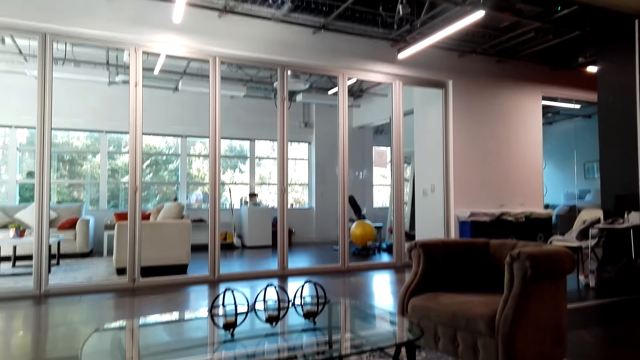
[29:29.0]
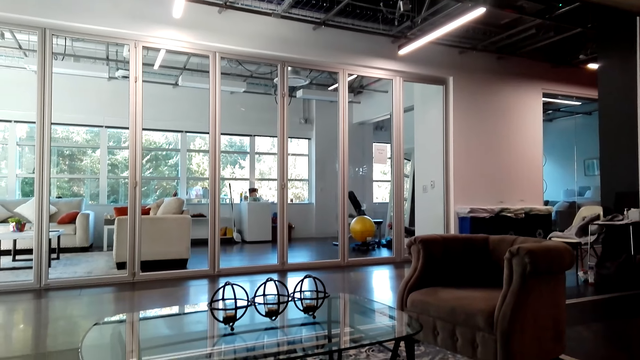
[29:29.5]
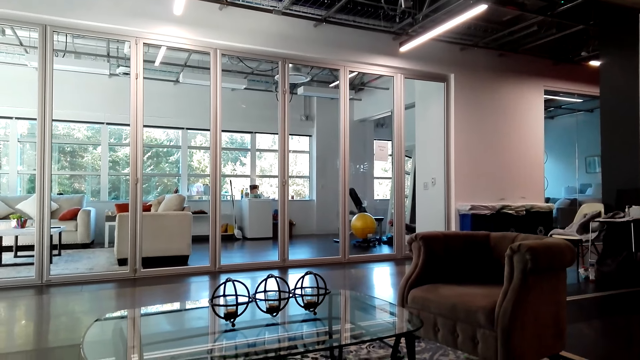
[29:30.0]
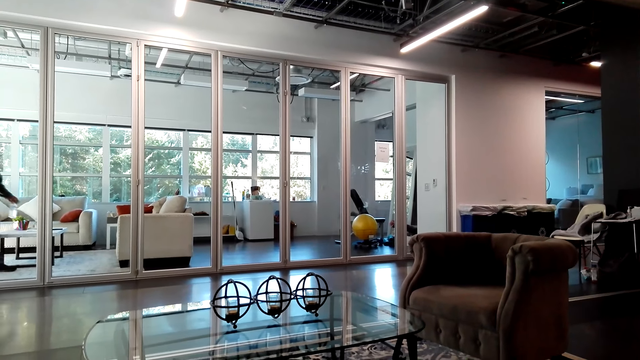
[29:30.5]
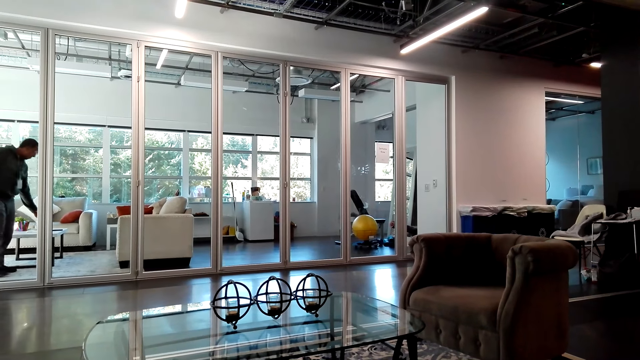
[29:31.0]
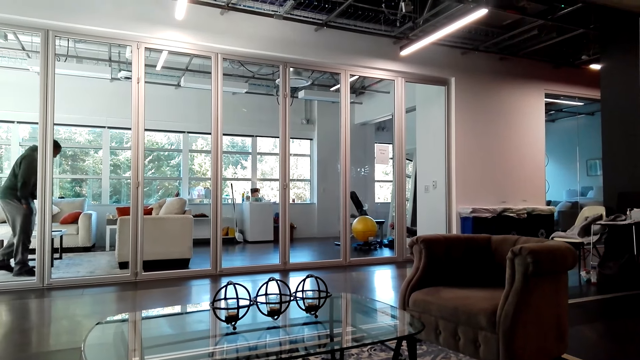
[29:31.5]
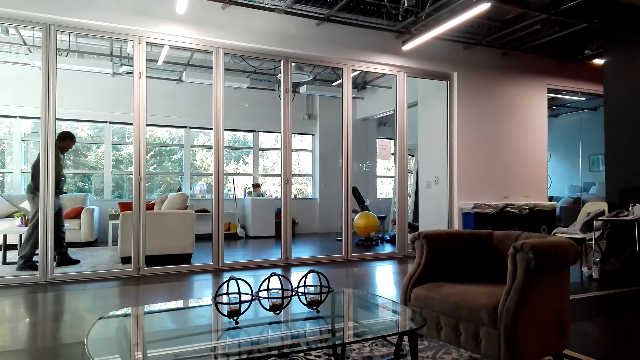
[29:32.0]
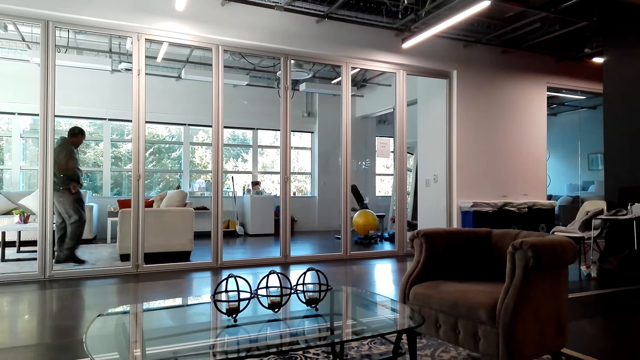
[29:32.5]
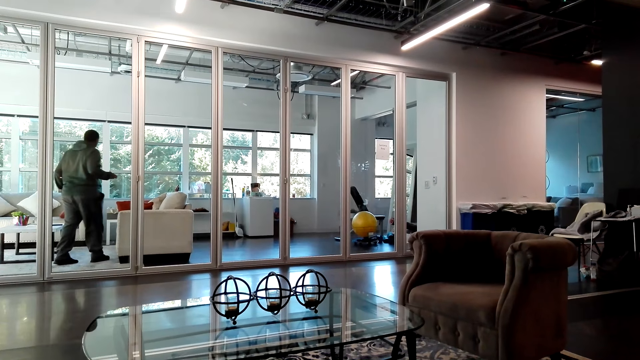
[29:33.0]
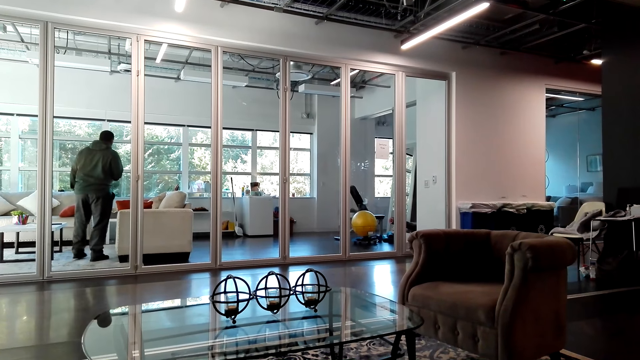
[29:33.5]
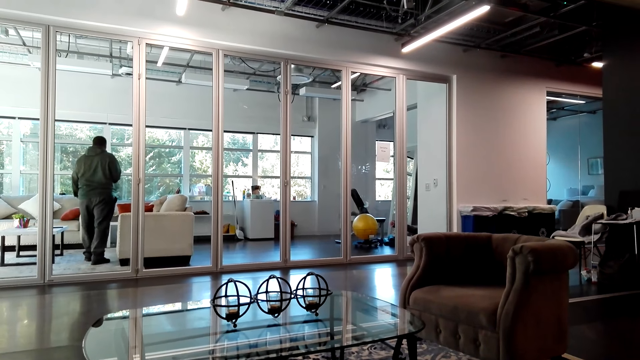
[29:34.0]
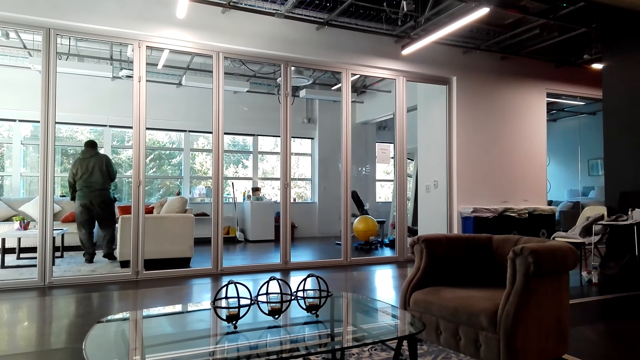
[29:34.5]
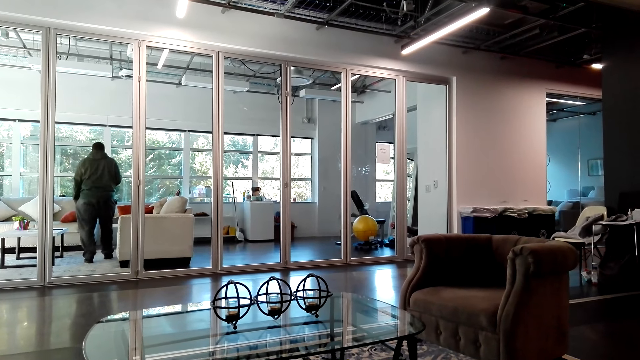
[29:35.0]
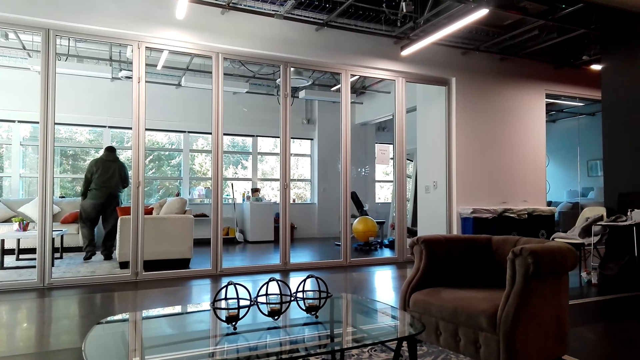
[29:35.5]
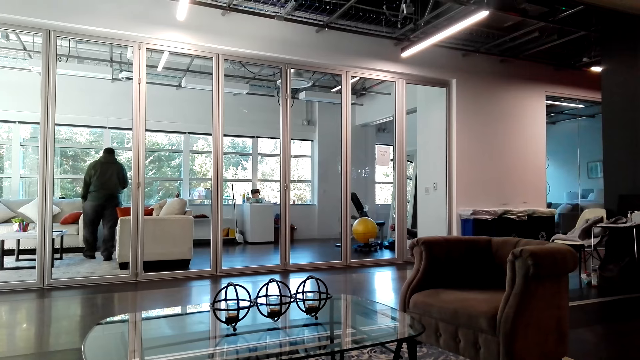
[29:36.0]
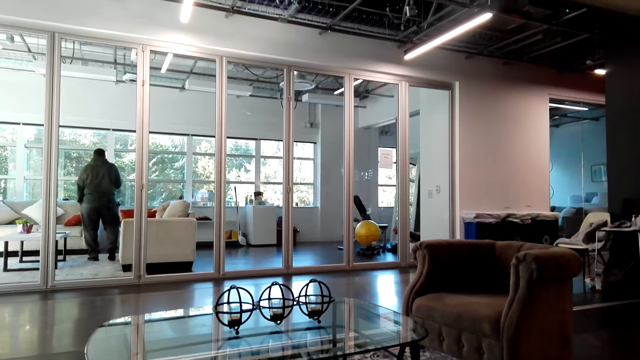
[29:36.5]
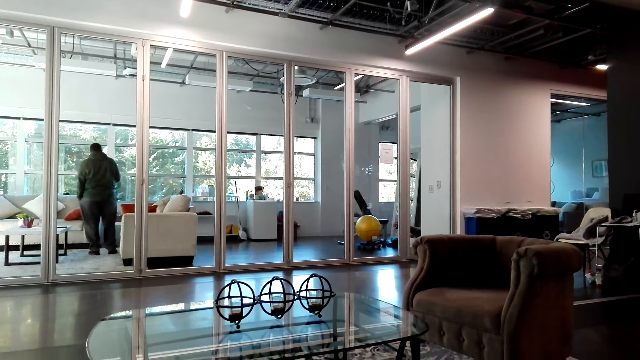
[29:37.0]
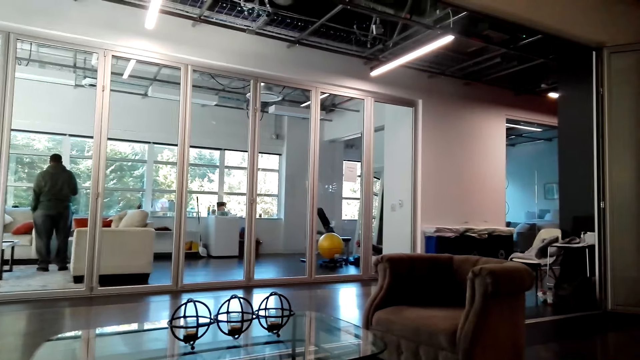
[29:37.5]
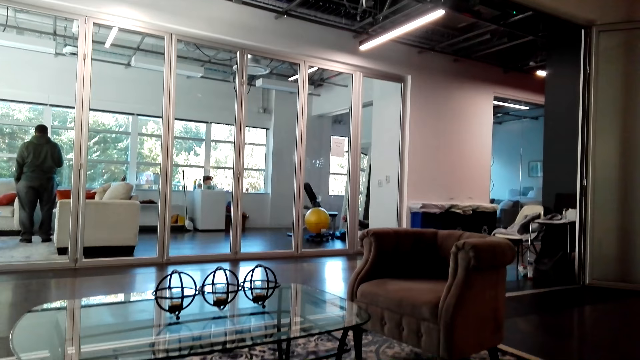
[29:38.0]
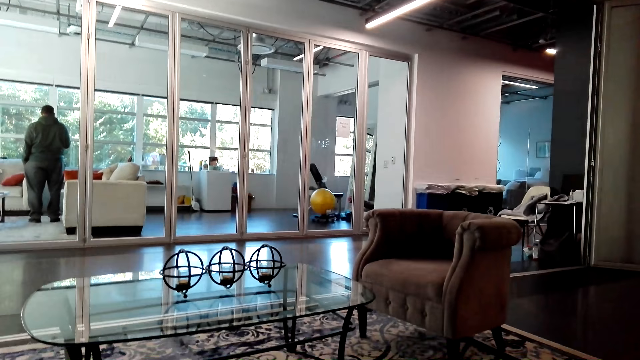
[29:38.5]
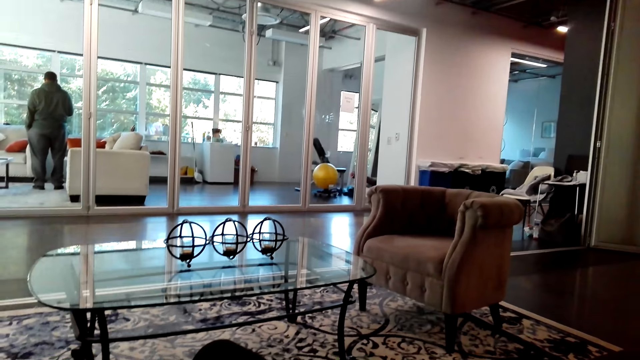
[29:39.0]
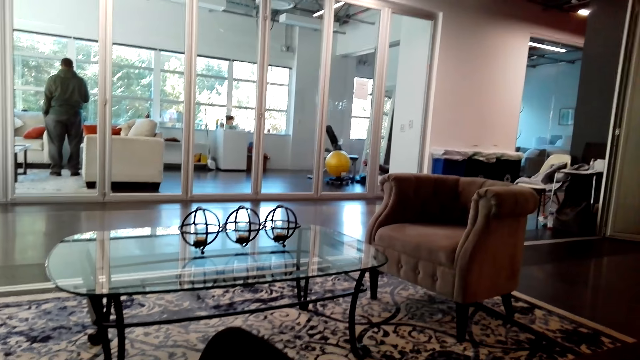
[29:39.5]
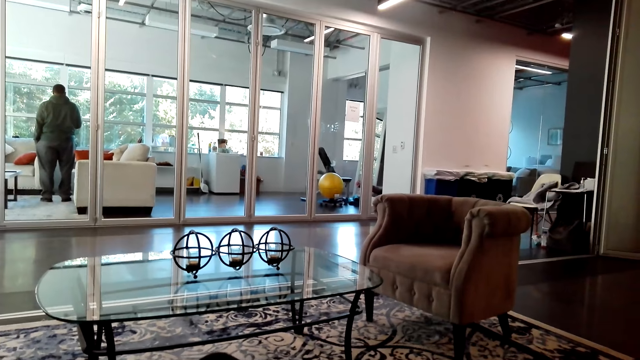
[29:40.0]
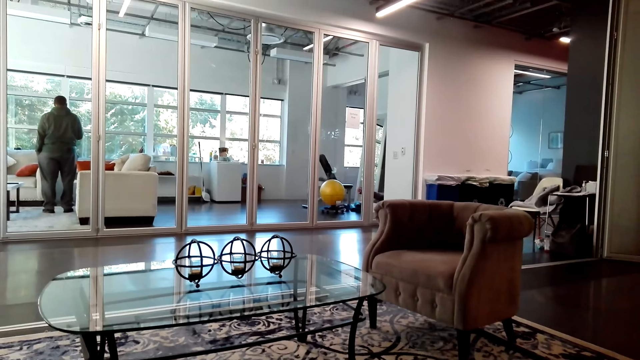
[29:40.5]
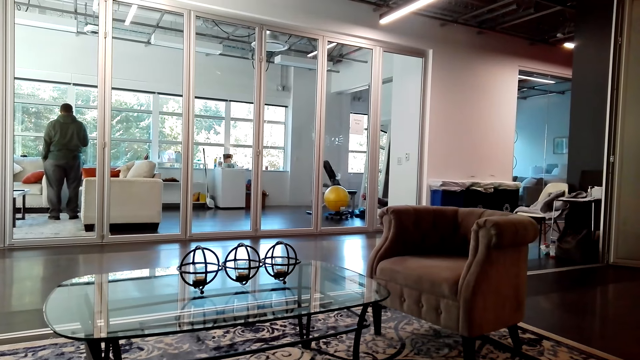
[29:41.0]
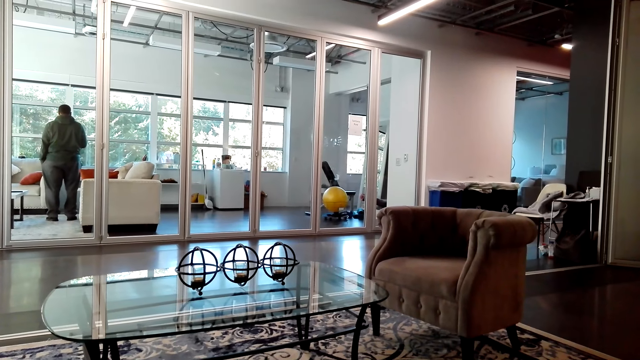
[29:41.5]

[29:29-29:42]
A person puts the bottle on the table. The person walks around the living room. The camera wearer moves his head.

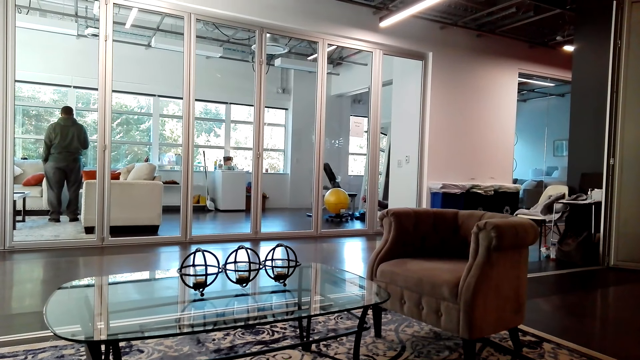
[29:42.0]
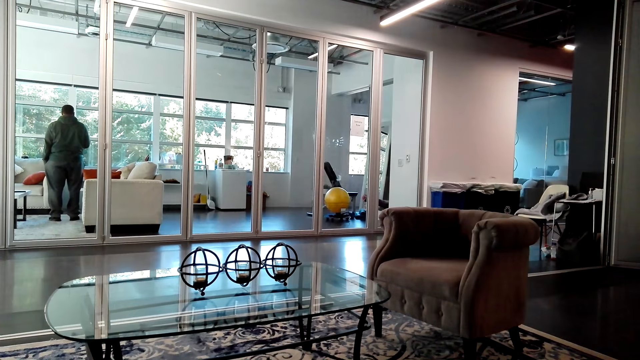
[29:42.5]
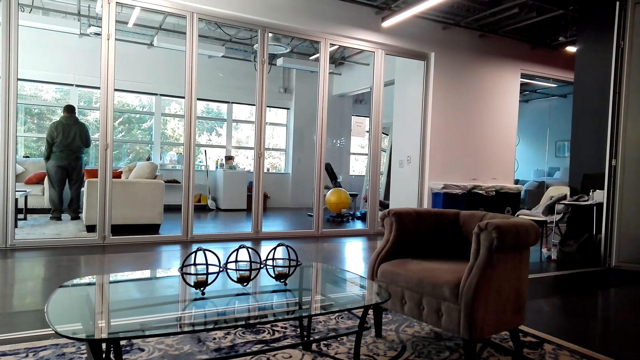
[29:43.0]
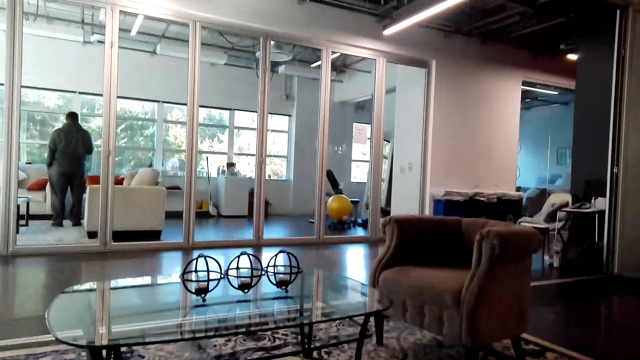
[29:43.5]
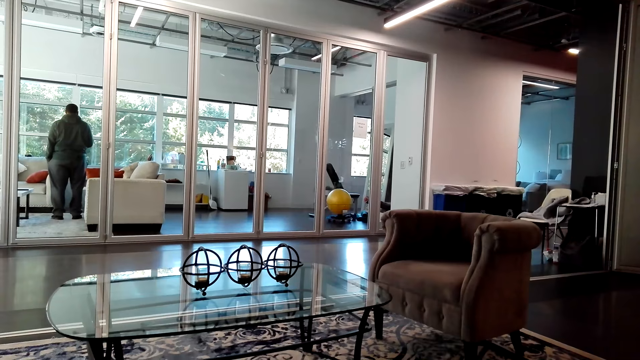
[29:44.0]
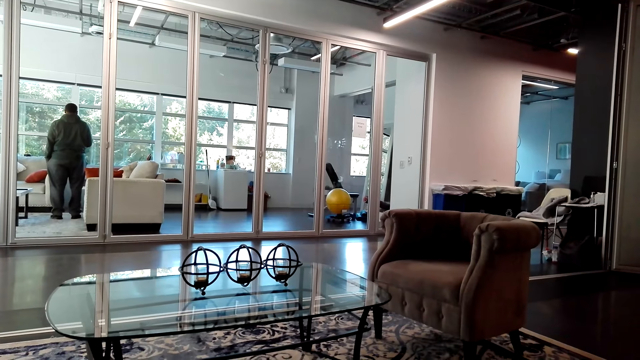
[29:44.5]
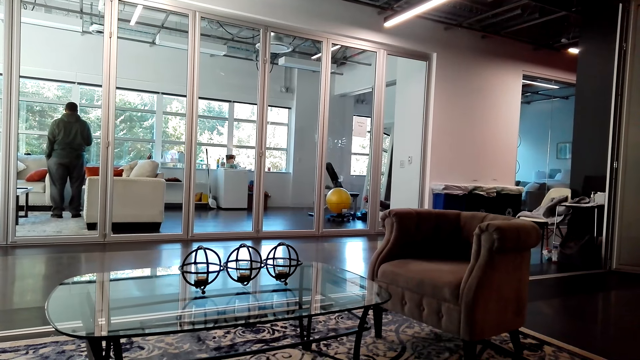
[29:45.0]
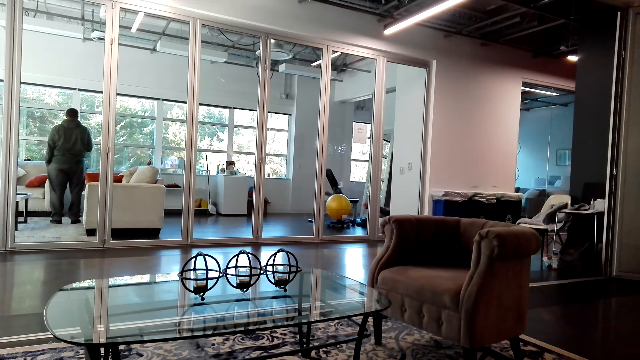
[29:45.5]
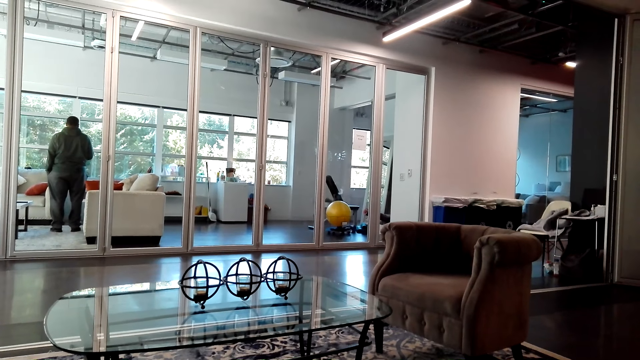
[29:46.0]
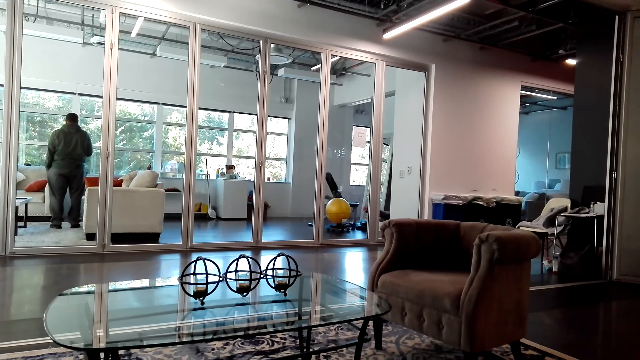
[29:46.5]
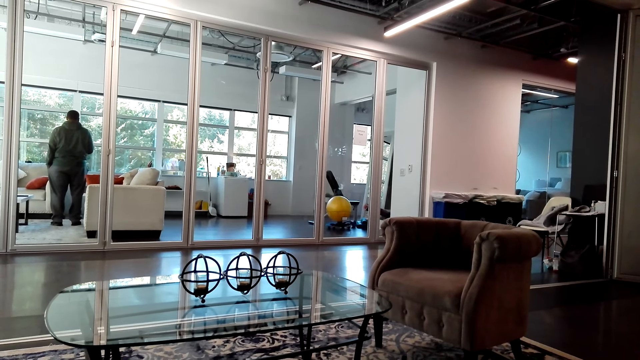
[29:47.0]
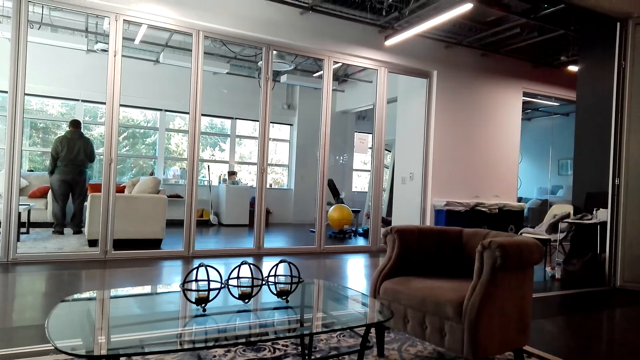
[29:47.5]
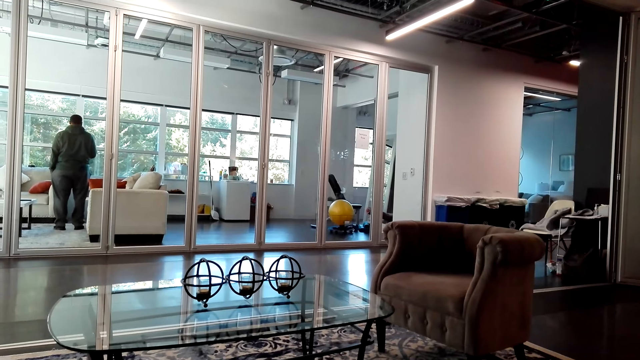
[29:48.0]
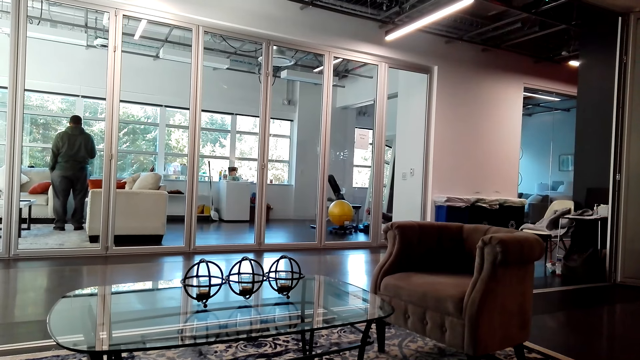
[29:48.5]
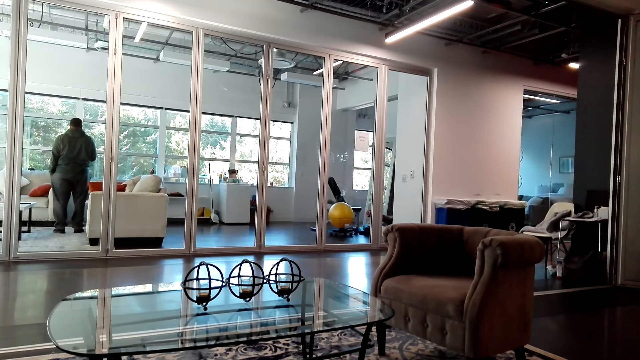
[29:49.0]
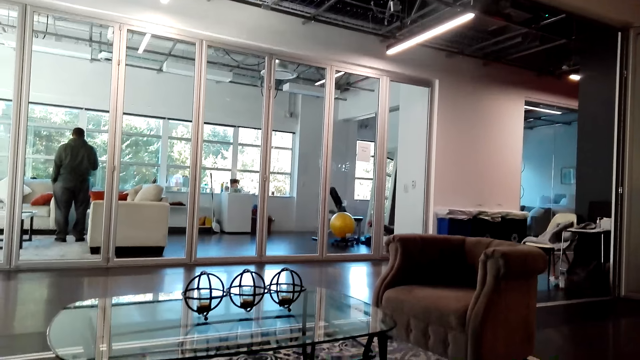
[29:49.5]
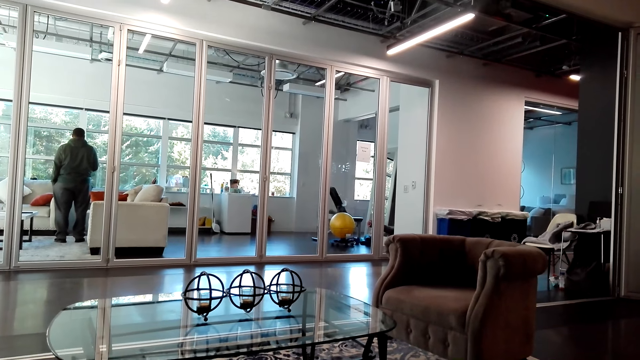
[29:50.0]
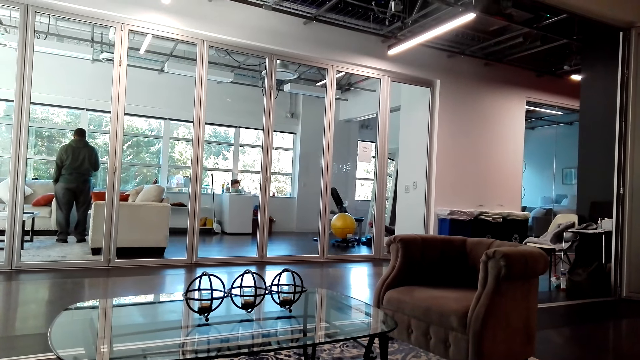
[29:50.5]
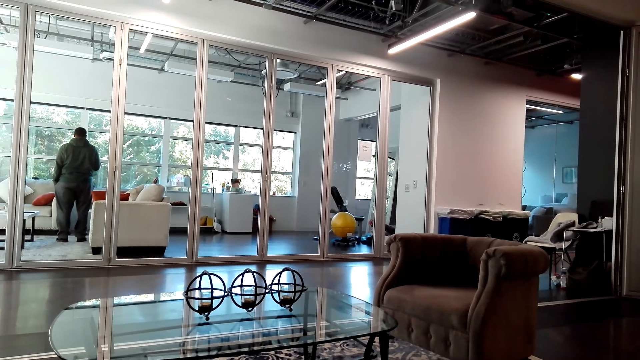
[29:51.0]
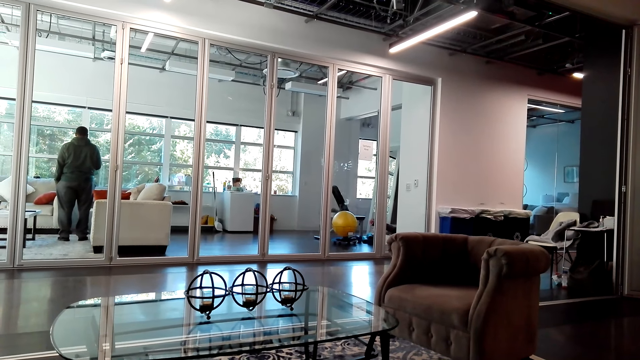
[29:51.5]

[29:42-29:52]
A person stands in the living room.
